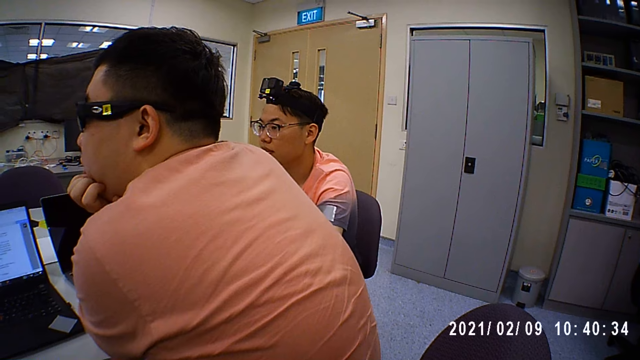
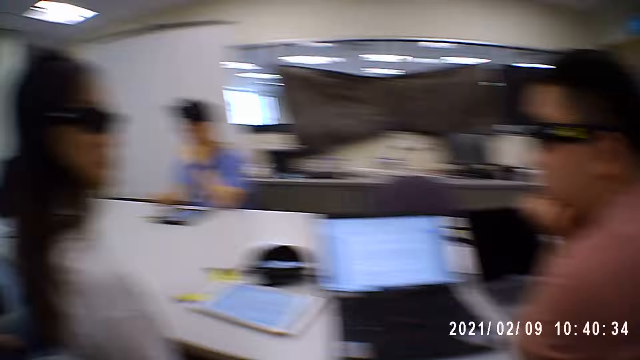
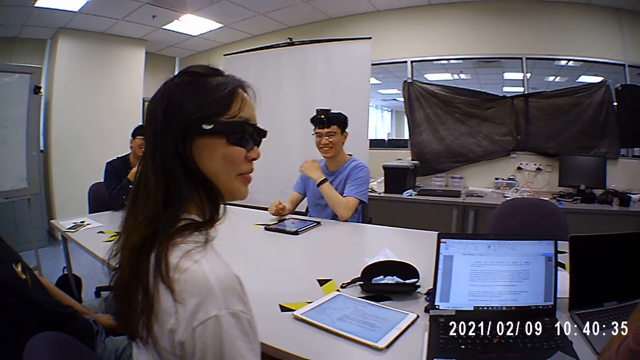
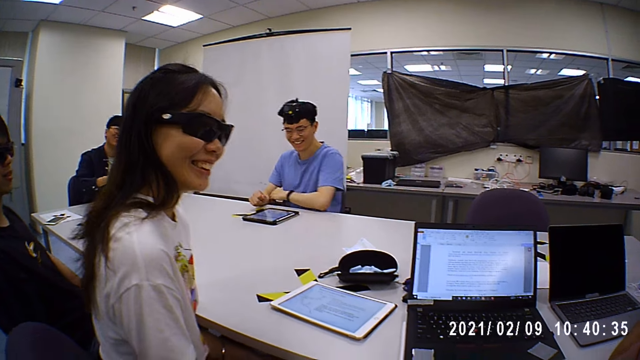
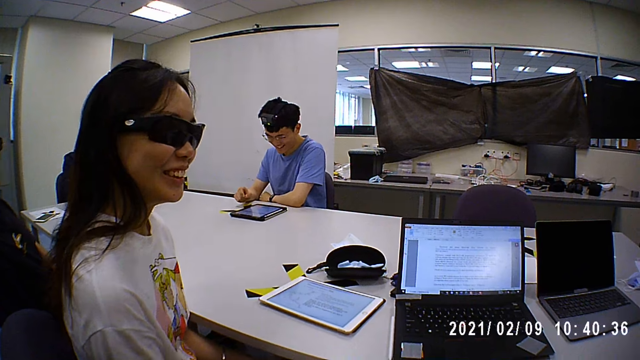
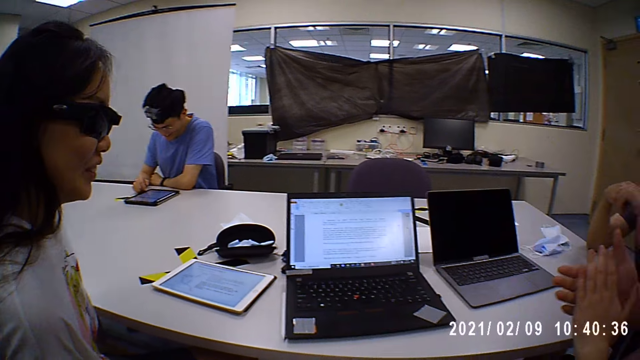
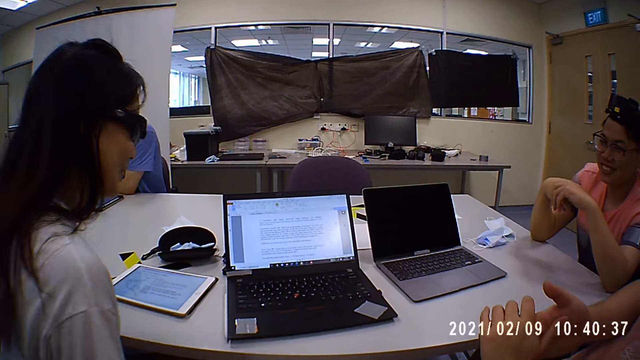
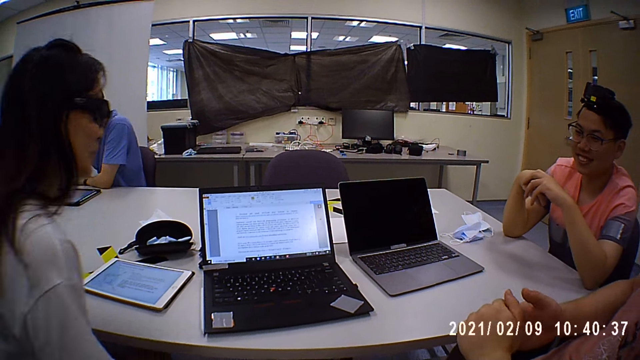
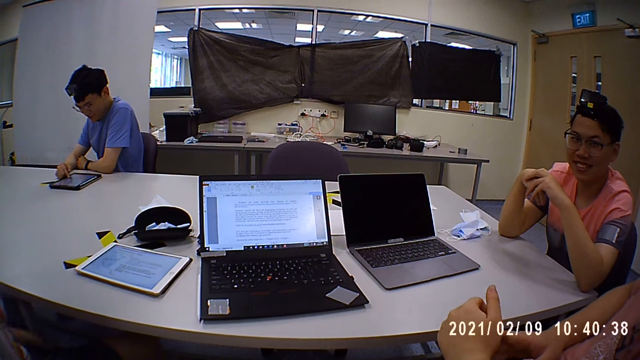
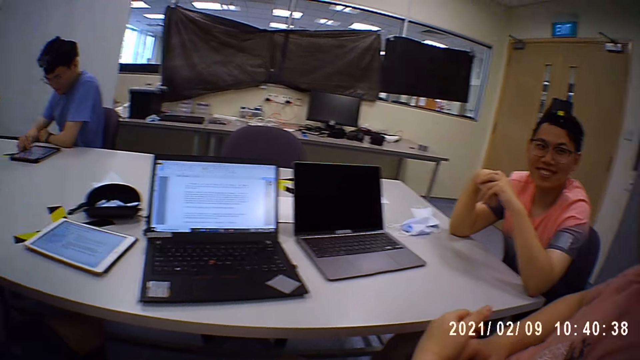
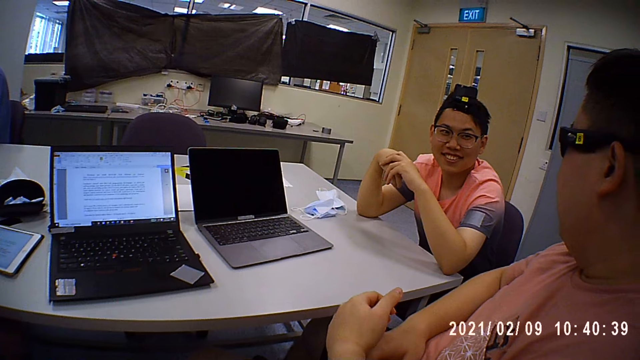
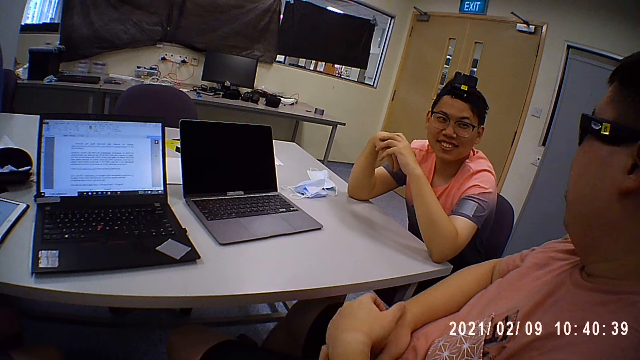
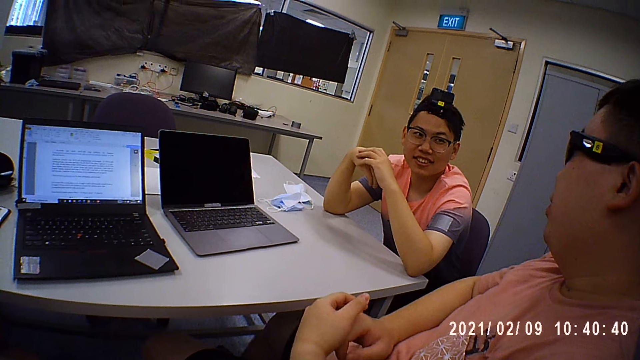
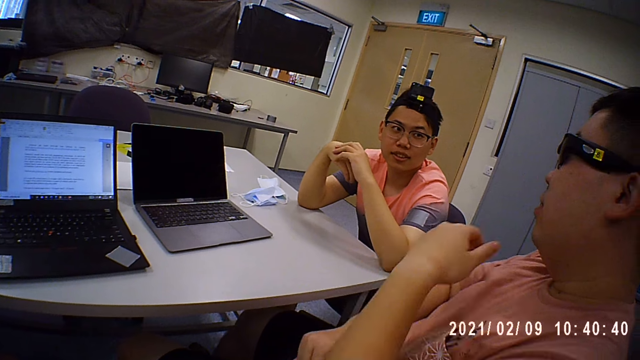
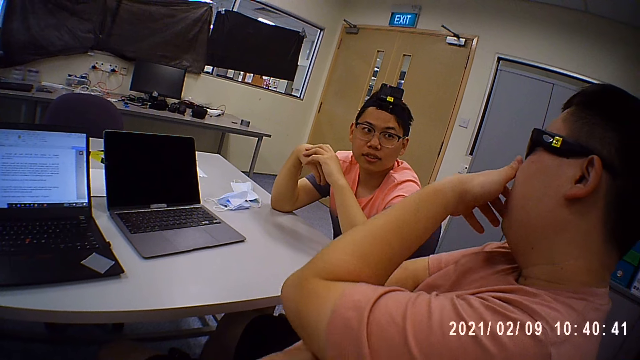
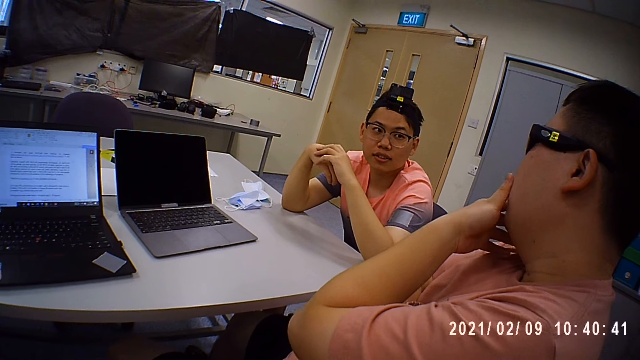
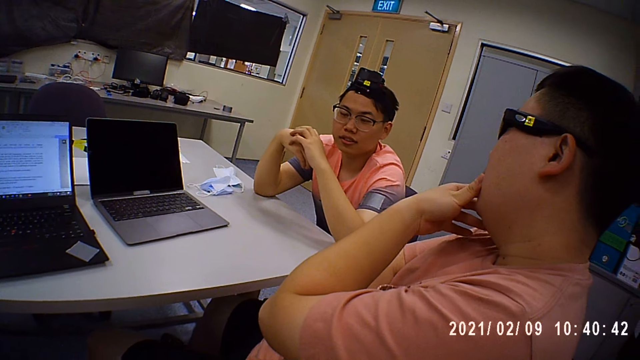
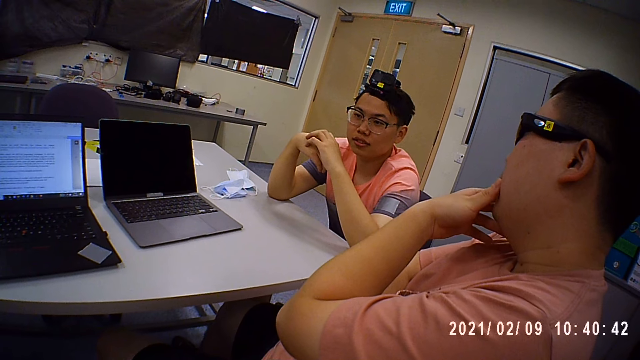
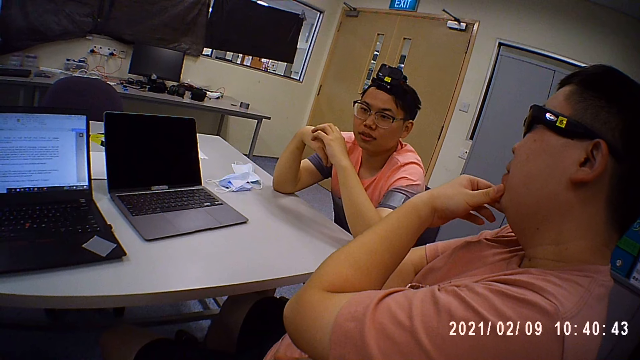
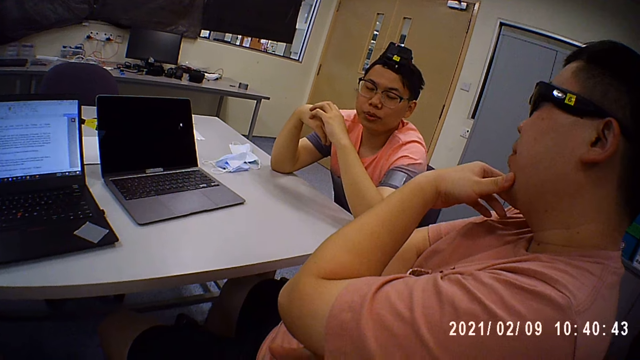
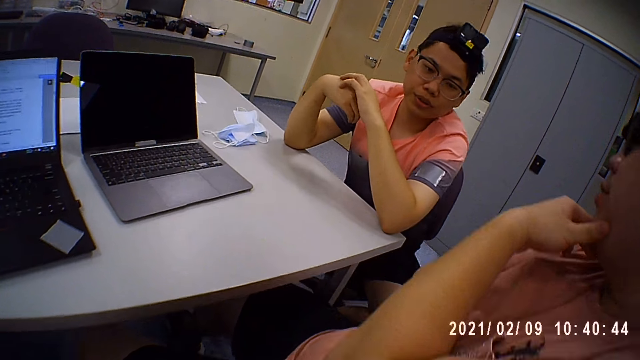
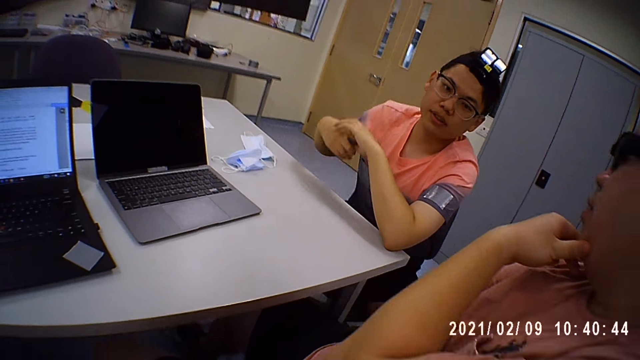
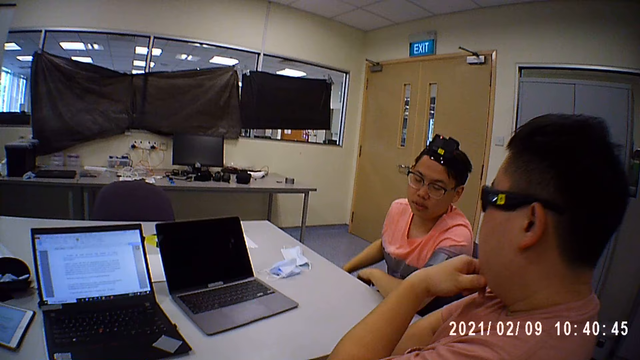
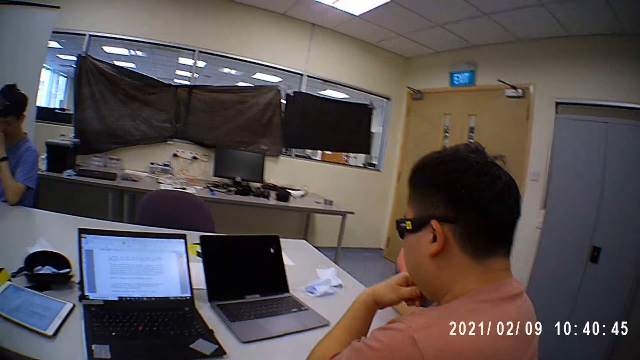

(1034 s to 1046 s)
A man operates the iPad on the table with his right hand. Another man converses with a third man. The camera wearer looks at two persons. The second man touches his face with his left hand.

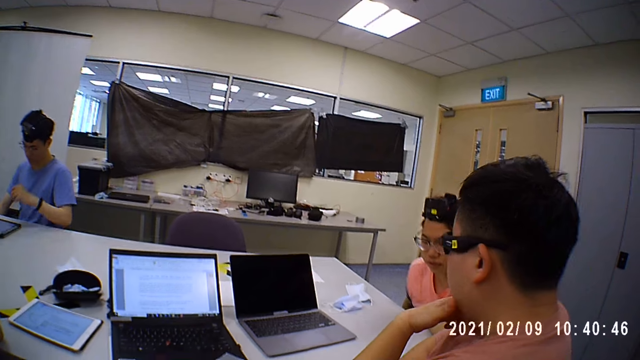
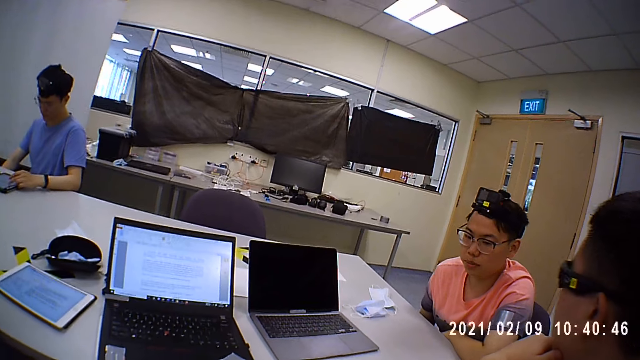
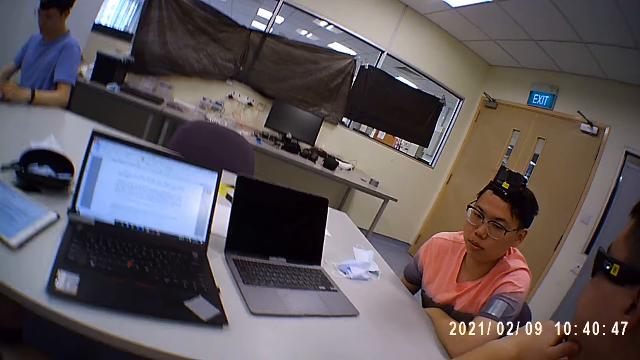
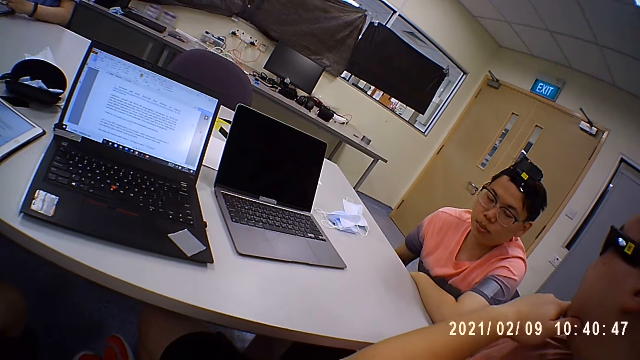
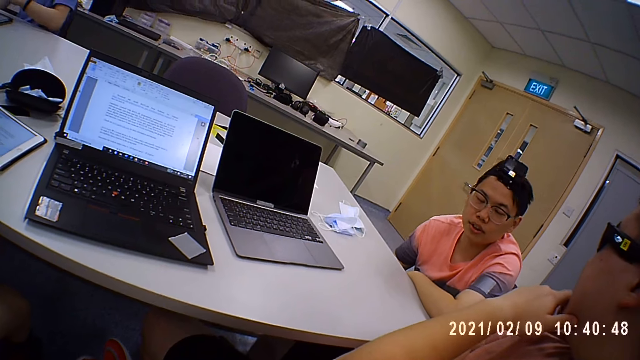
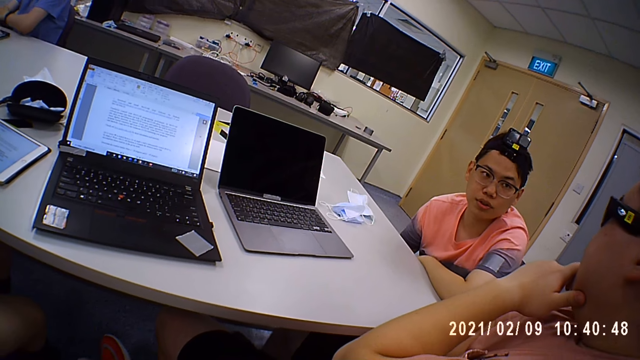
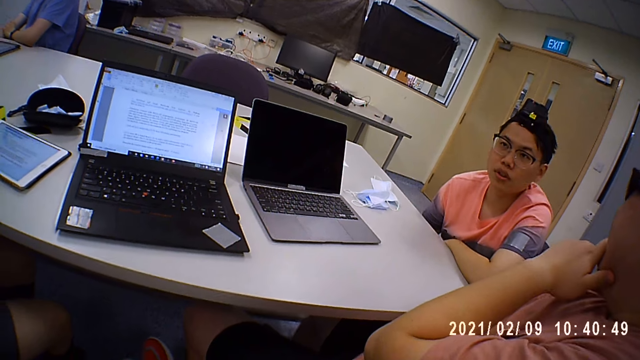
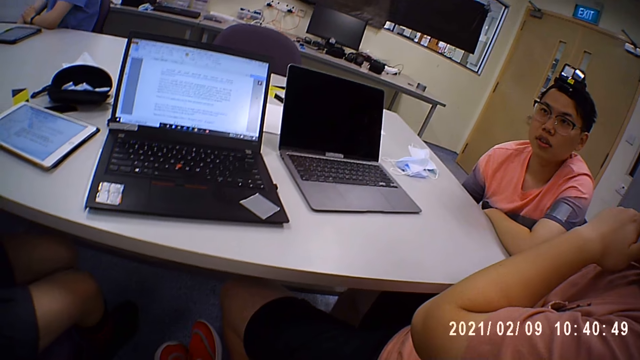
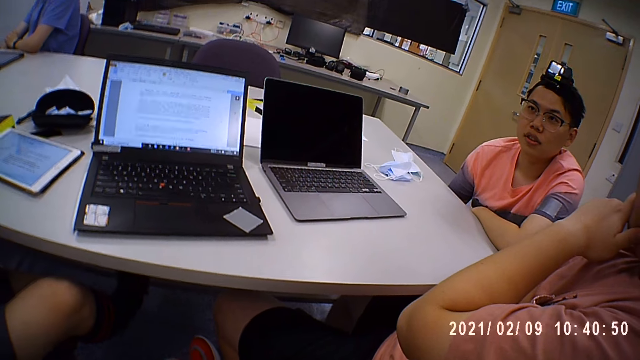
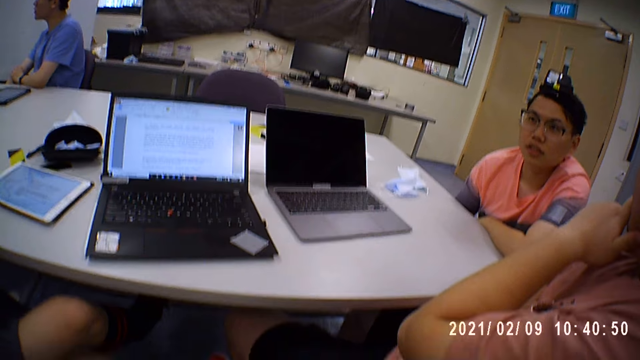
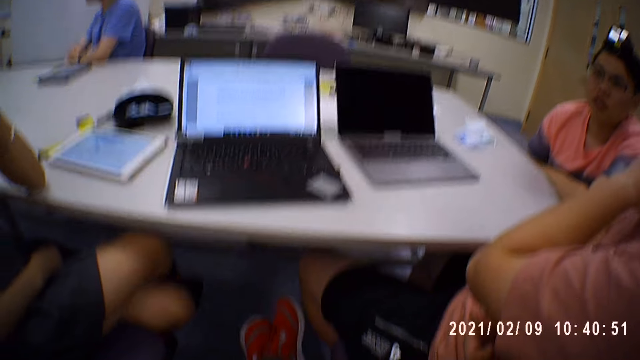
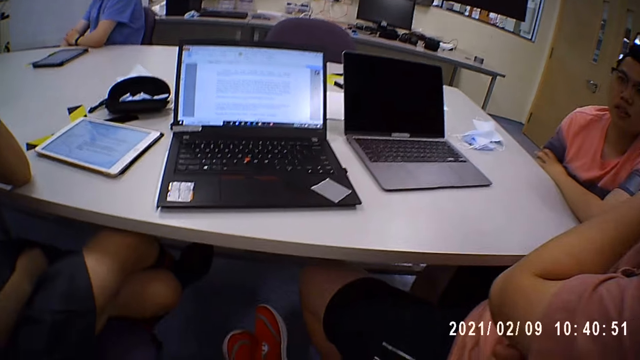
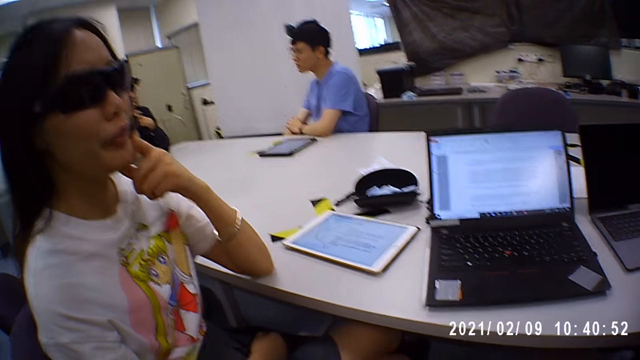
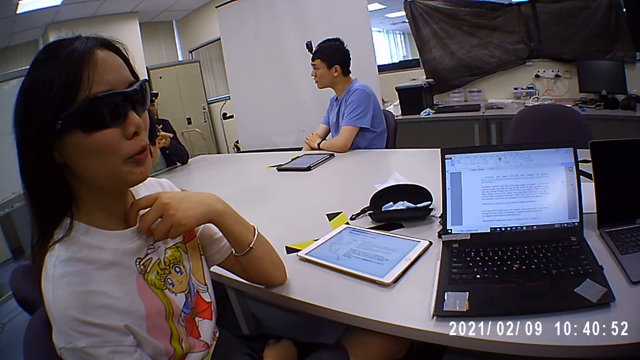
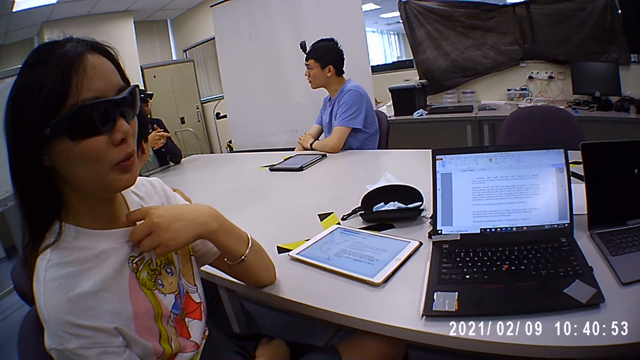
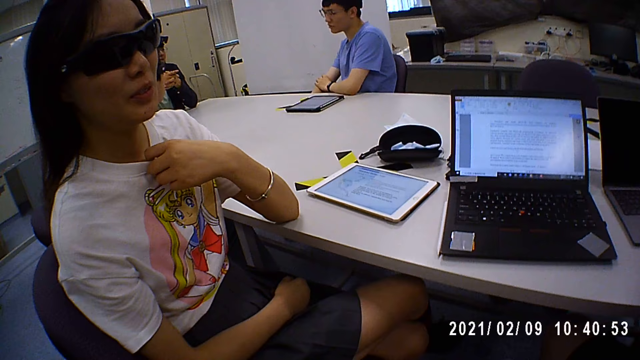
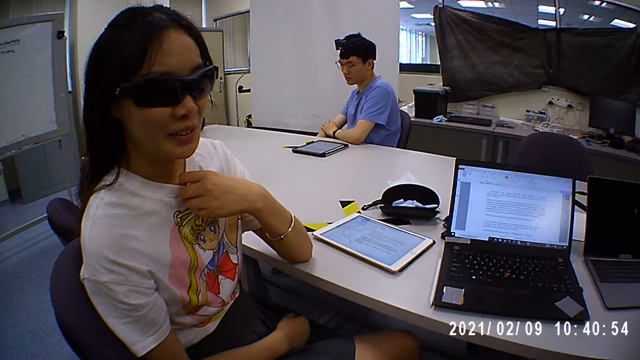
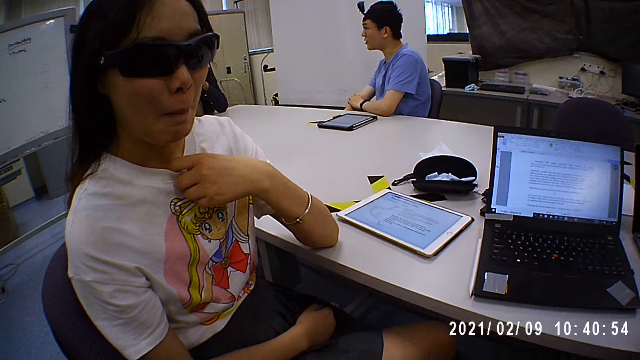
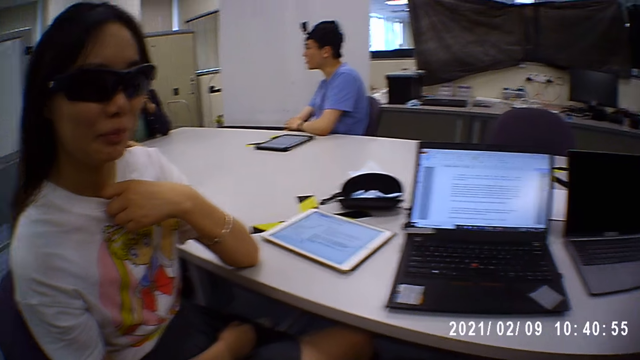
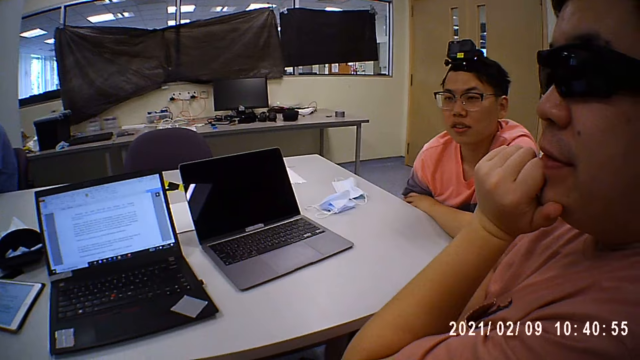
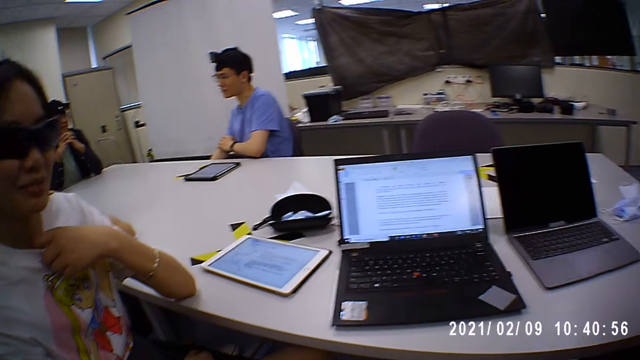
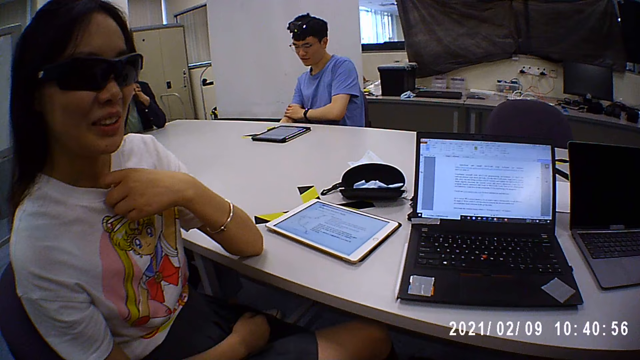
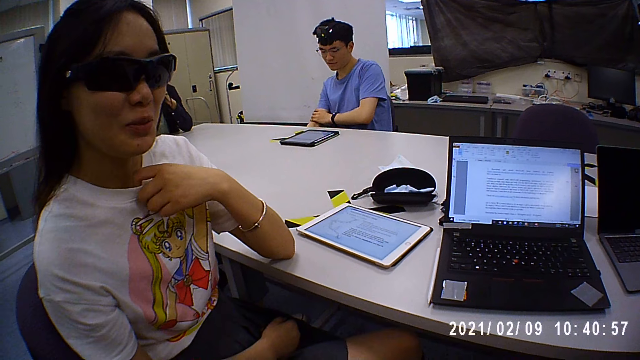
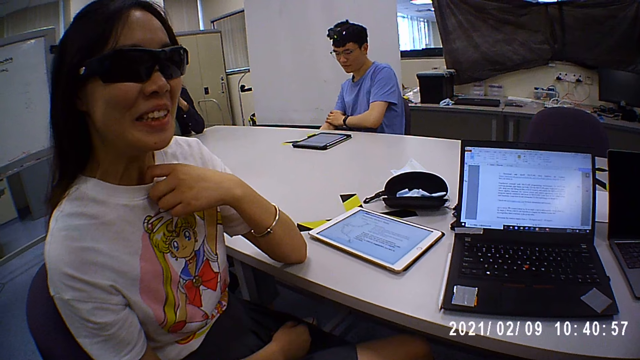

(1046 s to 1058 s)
The camera wearer moves his body. A woman converses with the camera wearer, a man and another man. The woman touches her t-shirt with her left hand.
